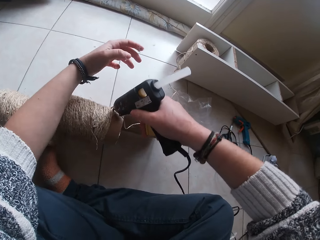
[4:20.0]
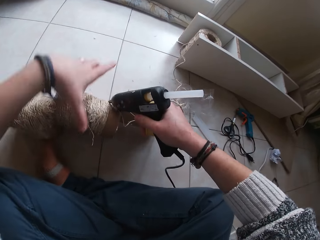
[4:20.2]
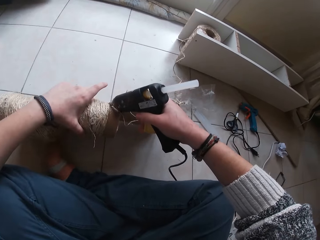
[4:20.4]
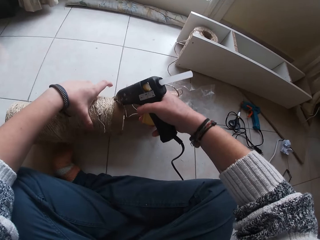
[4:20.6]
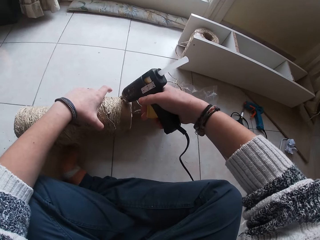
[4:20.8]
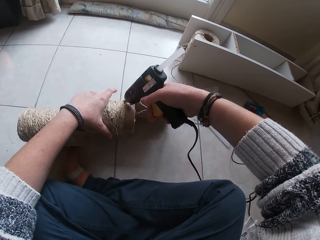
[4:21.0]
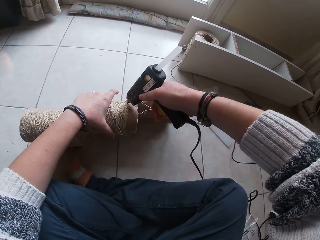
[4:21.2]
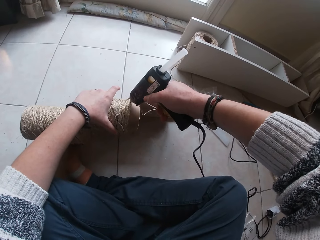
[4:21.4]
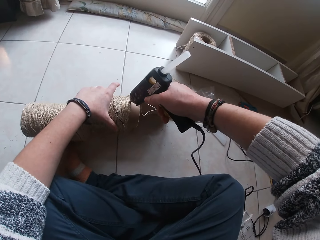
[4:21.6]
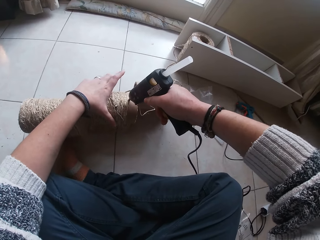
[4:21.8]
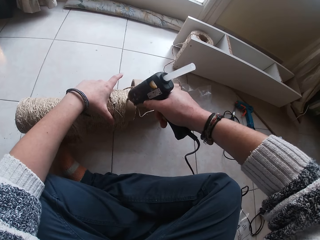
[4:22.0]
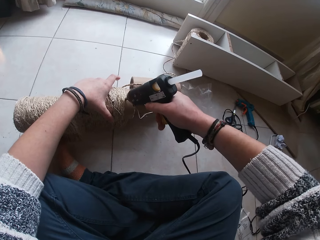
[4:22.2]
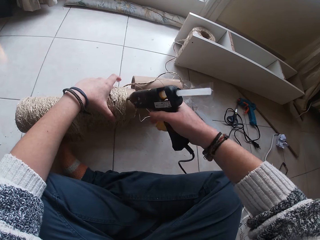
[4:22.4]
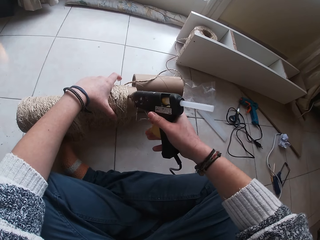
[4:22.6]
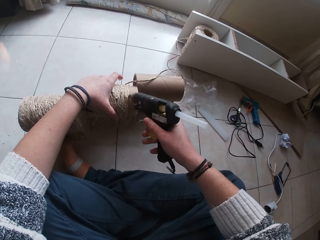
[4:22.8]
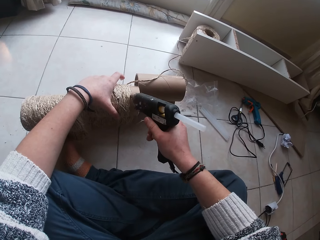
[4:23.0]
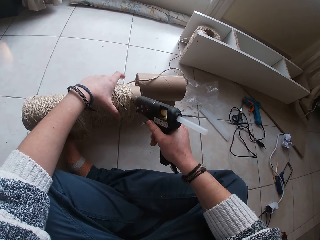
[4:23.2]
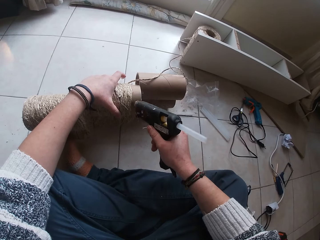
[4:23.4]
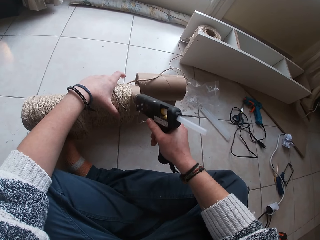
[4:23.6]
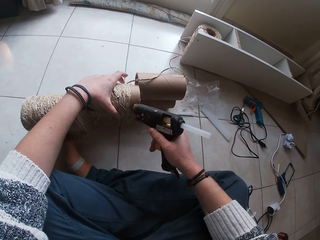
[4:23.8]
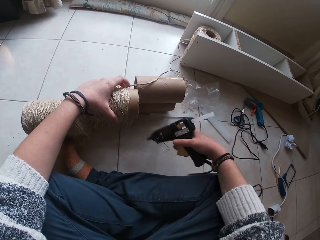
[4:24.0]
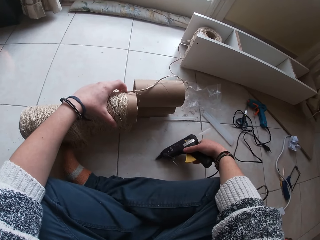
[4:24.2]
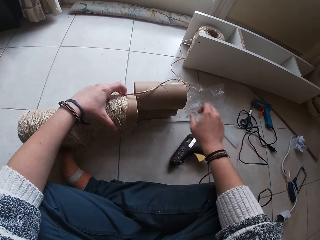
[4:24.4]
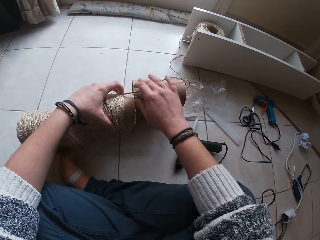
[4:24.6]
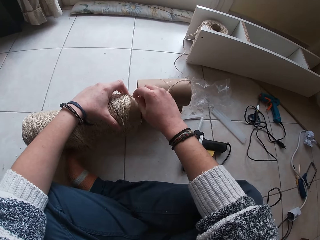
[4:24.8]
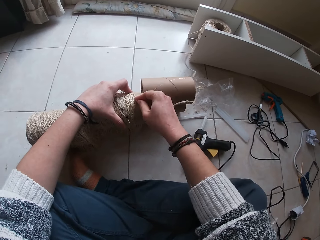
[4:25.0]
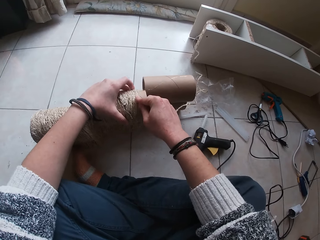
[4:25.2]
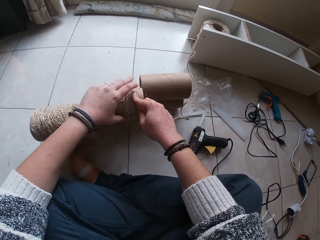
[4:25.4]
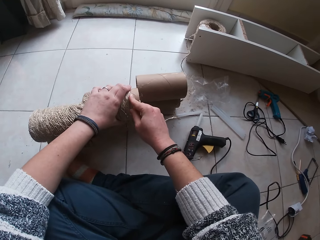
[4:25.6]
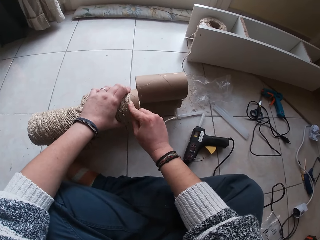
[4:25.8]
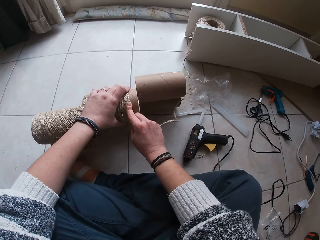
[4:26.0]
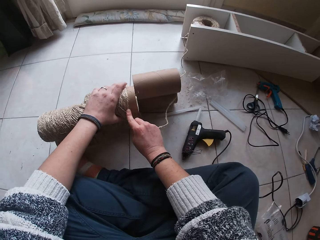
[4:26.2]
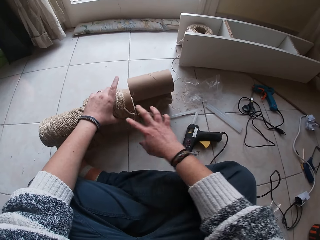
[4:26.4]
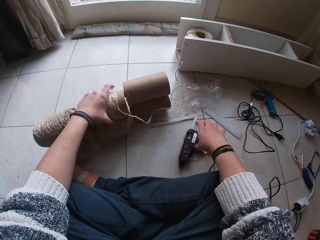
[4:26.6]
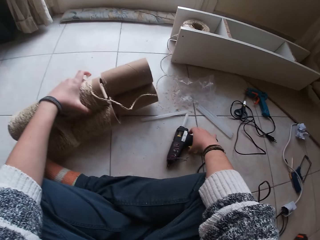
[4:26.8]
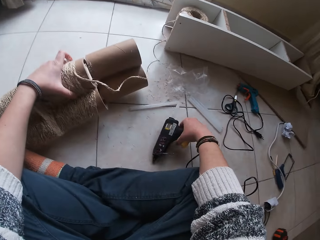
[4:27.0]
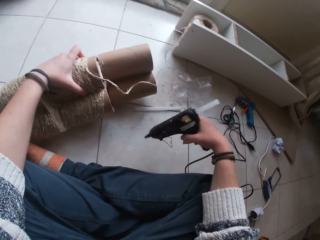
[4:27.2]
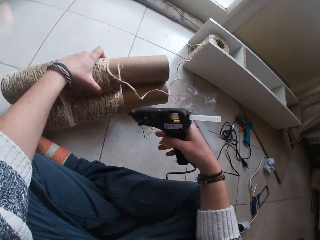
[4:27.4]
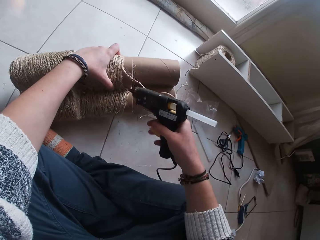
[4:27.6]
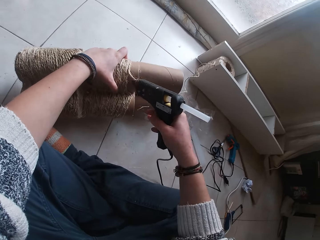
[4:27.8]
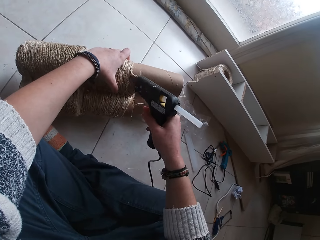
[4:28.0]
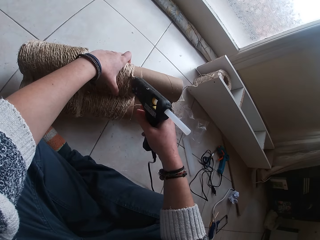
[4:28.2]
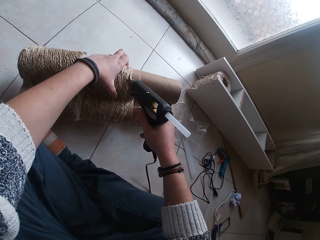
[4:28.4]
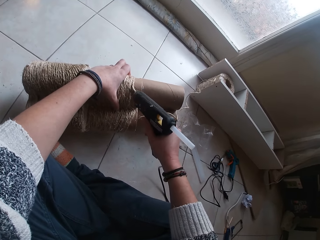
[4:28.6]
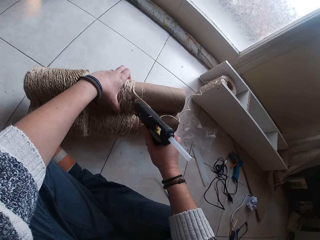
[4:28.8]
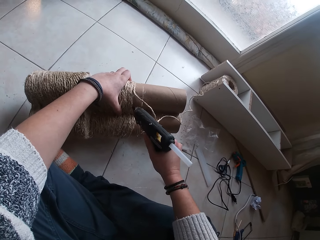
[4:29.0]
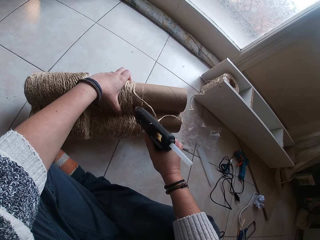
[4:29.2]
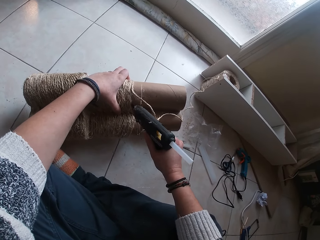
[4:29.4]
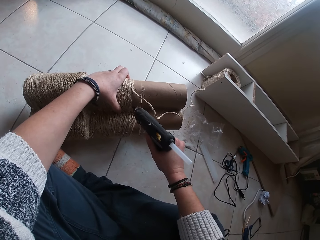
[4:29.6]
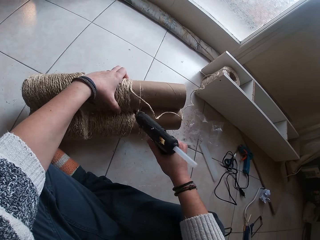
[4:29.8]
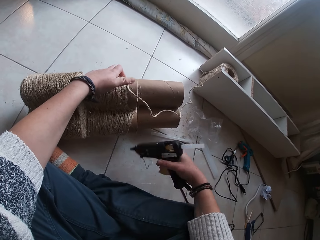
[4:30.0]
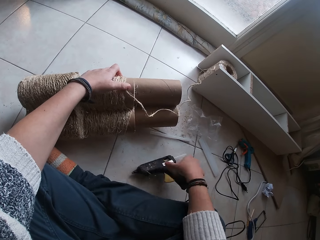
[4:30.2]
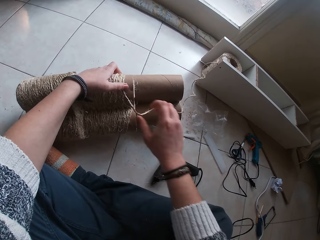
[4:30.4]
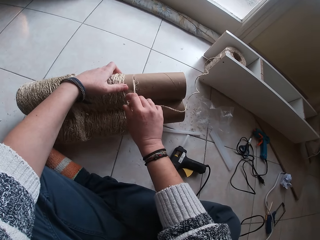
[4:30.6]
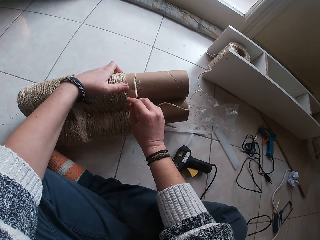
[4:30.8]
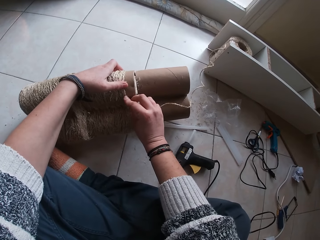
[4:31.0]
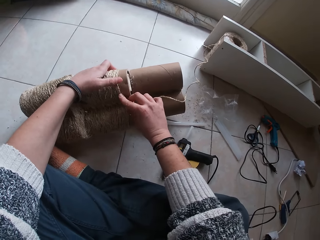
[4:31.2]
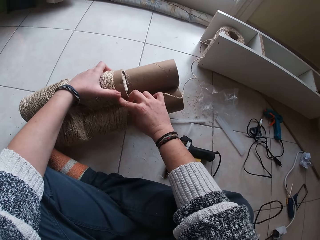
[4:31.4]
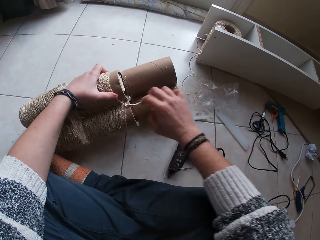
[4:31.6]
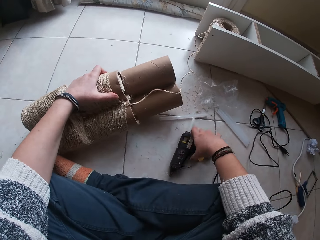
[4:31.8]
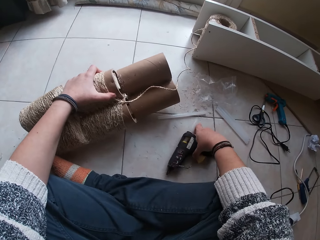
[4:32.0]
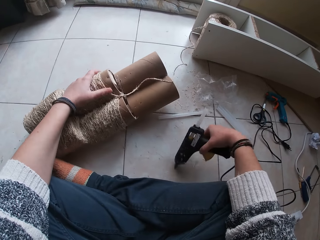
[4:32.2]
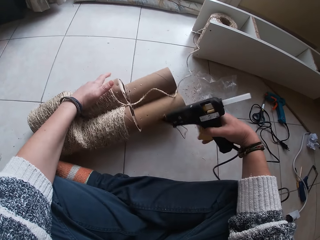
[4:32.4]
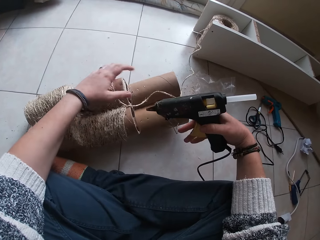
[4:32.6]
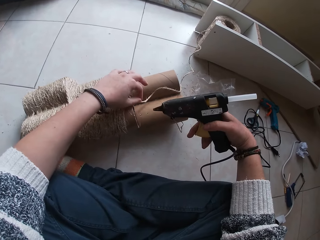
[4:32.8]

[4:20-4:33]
The camera wearer holds the cardboard tube with her left hand. She applies gum from the wood gum gun in her left hand on the cardboard tube. She drops the wood gum gun on the floor with her right hand. She places the twine rope over the wood gum gun on the cardboard tube with her hands. She picks up the wood gum gun from the floor with her right hand. She applies gum from the wood gum gun on the cardboard tube with her right hand. She drops the wood gum gun on the floor with her right hand. She places the twine rope over the wood gum gun on the cardboard tube with her hands. She picks up the wood gum gun from the floor with her right hand.

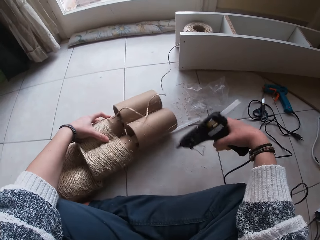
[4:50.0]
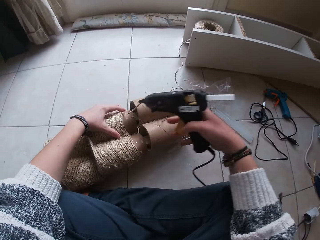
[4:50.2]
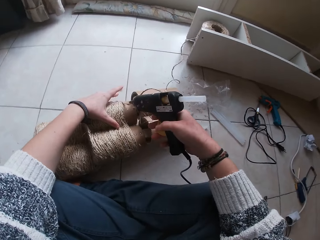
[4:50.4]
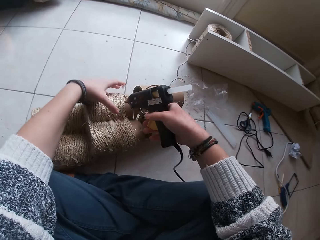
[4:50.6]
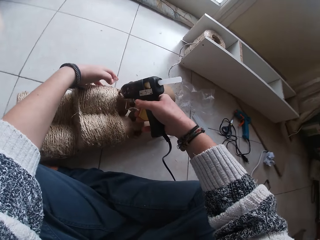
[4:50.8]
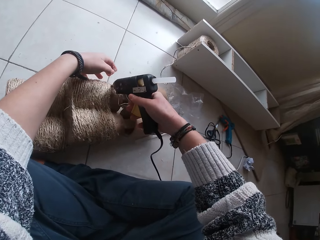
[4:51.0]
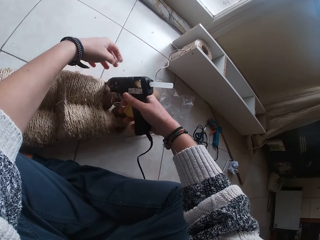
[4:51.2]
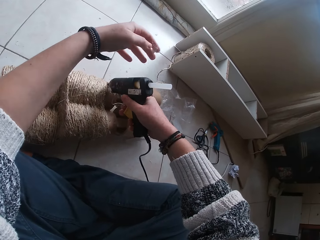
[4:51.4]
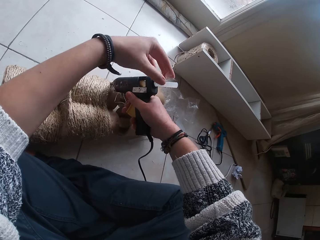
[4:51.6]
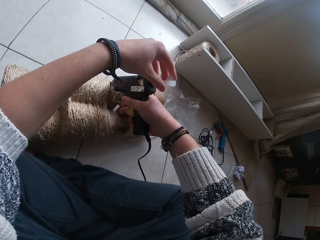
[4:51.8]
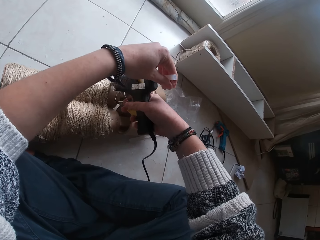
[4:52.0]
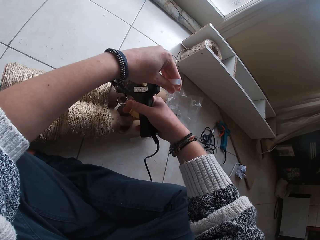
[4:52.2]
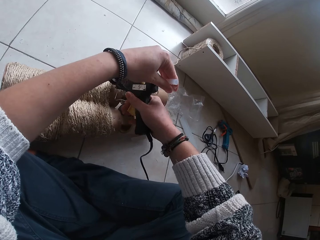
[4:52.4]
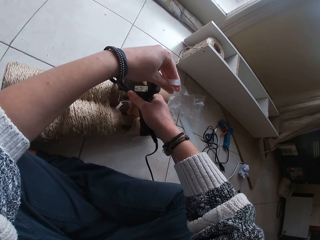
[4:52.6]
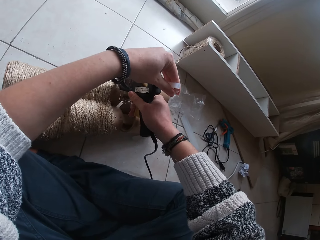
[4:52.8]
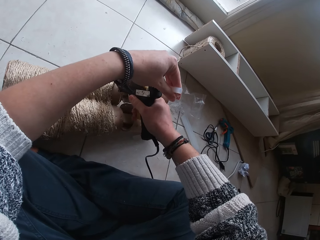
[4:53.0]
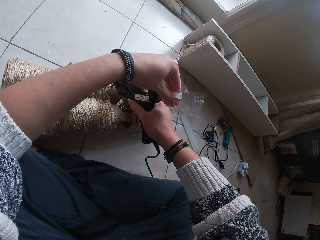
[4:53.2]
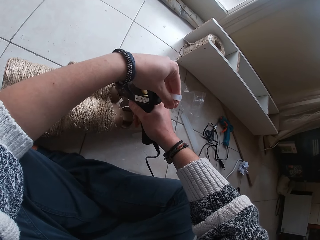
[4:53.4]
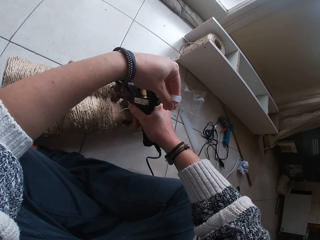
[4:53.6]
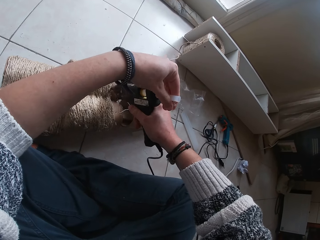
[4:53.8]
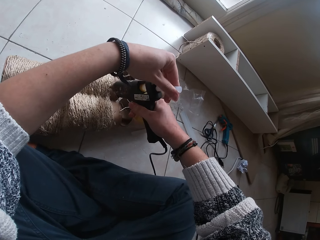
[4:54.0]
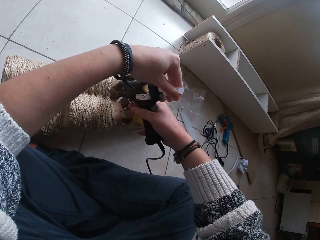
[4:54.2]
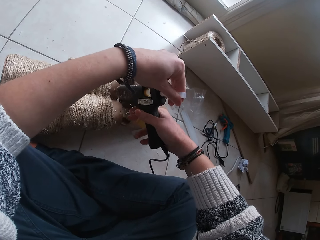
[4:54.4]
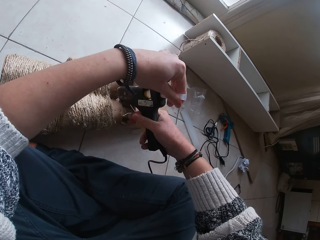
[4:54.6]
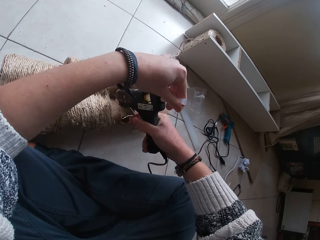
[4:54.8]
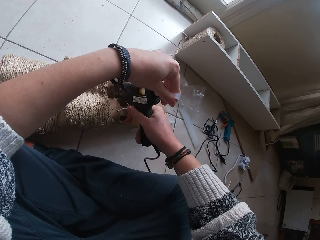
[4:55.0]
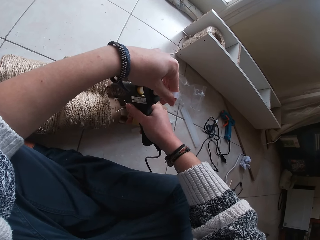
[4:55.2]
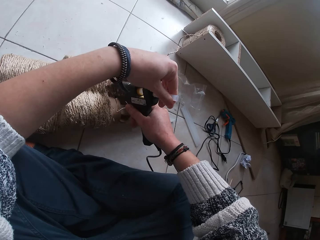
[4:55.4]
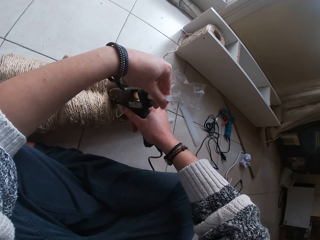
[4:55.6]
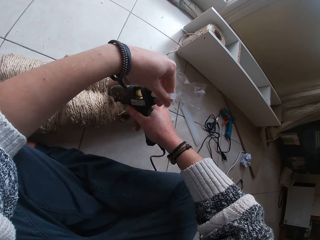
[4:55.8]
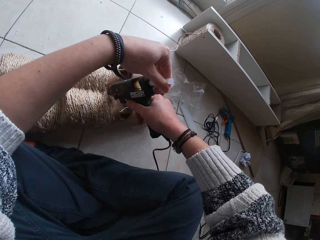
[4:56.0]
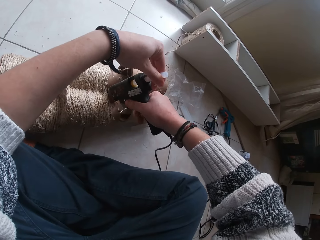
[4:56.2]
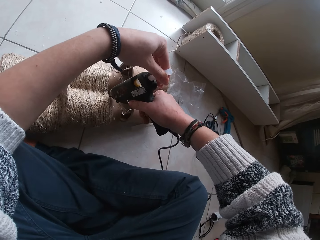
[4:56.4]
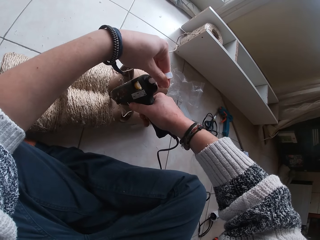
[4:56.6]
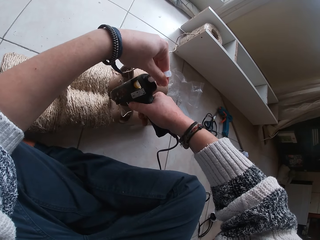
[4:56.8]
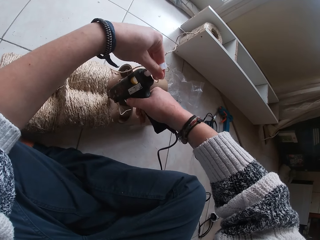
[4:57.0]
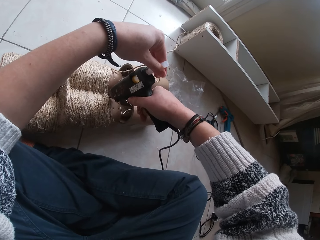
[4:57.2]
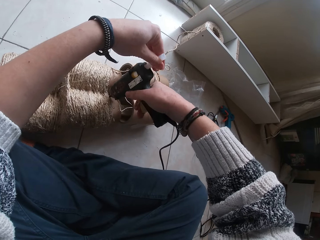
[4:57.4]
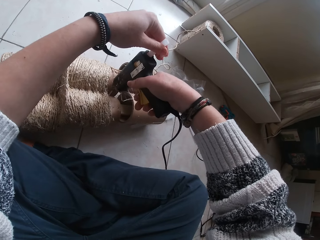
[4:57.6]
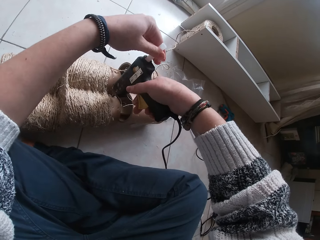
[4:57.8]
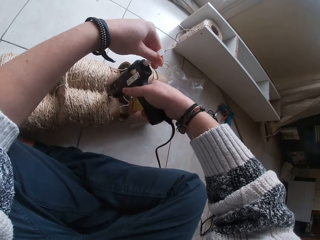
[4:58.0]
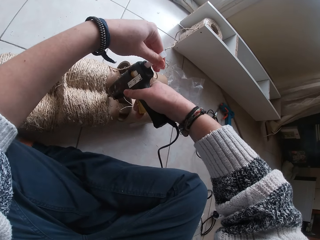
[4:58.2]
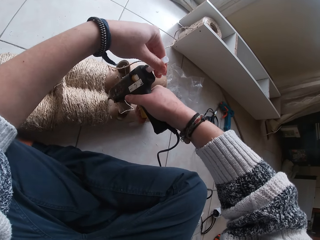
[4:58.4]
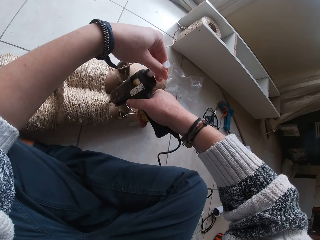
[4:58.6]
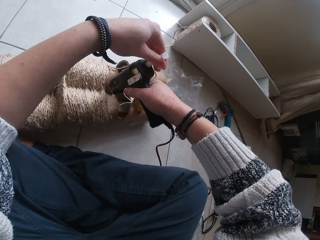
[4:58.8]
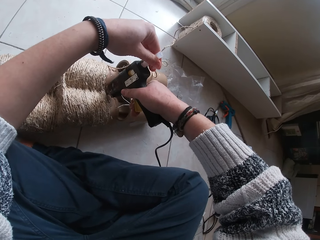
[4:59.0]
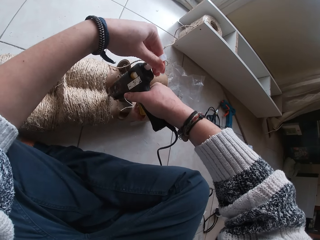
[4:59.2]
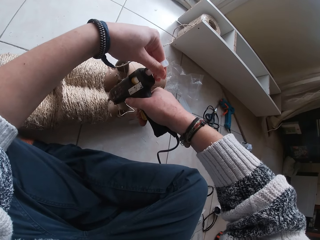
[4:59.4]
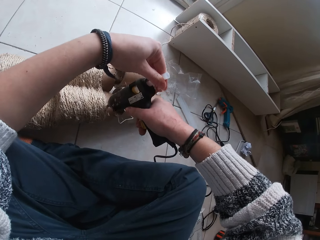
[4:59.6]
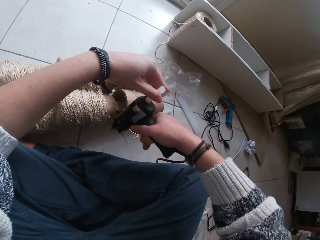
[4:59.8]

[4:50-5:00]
The camera wearer applies glue from the glue gun in her right hand on the paper board core on the floor. She touches the glue gun stick in the glue gun with her left hand.
